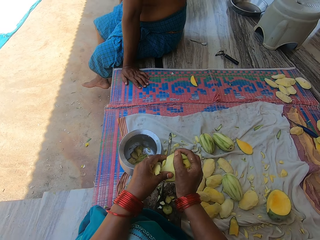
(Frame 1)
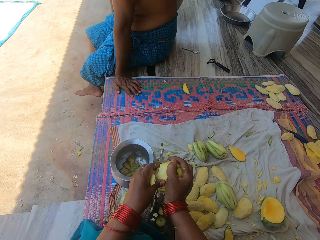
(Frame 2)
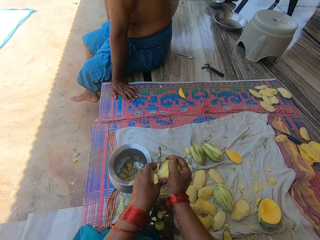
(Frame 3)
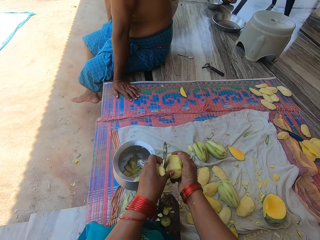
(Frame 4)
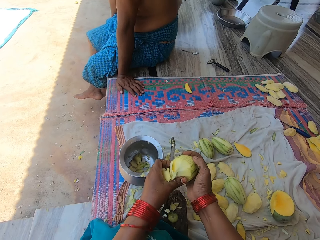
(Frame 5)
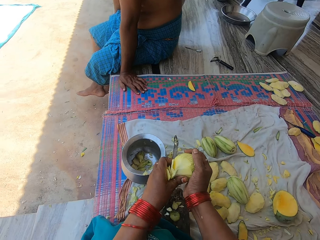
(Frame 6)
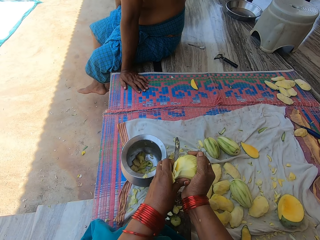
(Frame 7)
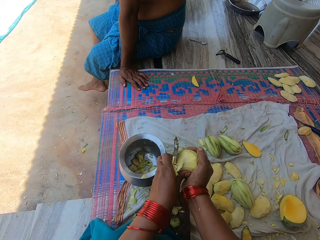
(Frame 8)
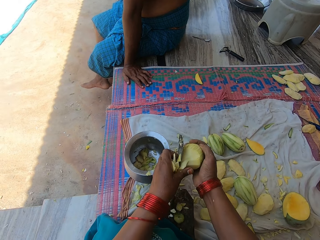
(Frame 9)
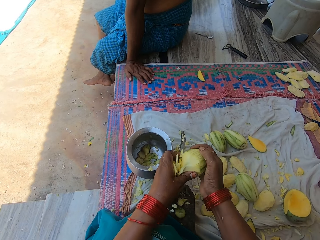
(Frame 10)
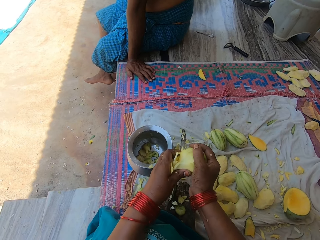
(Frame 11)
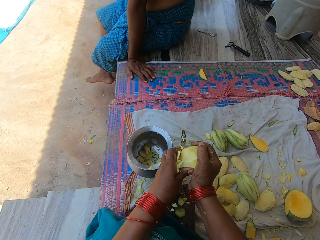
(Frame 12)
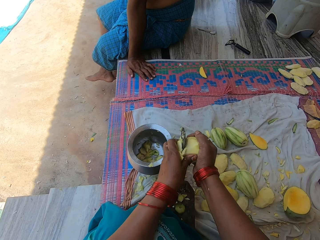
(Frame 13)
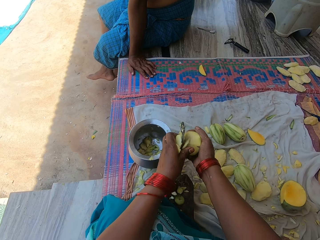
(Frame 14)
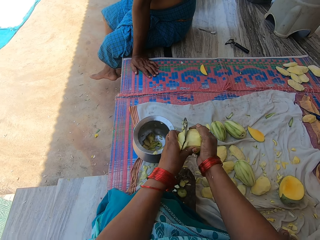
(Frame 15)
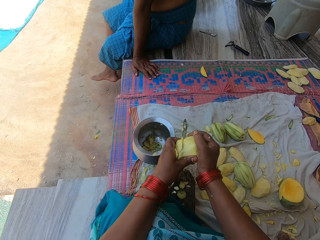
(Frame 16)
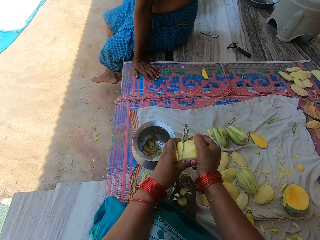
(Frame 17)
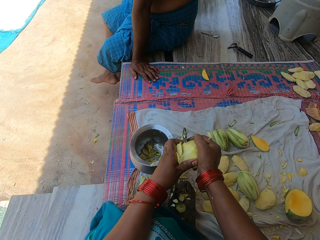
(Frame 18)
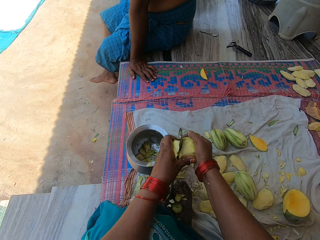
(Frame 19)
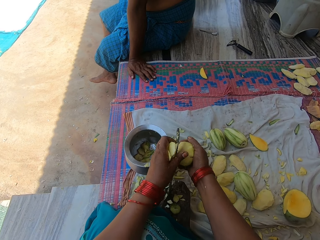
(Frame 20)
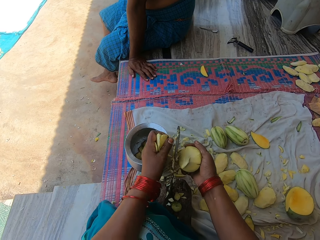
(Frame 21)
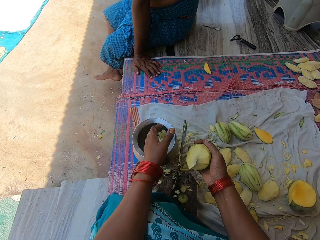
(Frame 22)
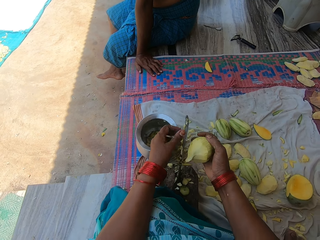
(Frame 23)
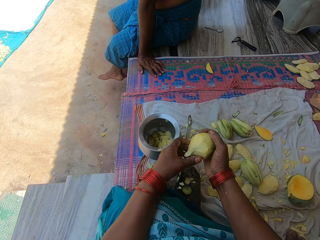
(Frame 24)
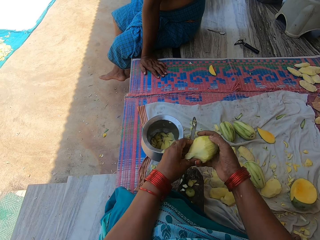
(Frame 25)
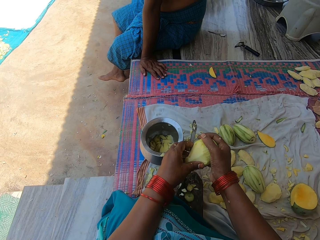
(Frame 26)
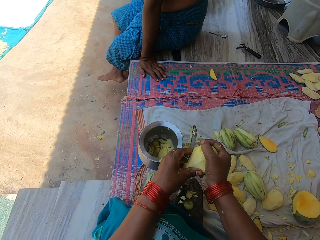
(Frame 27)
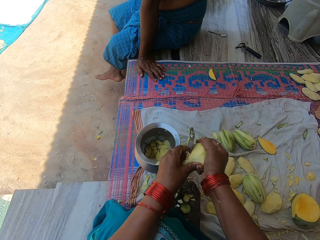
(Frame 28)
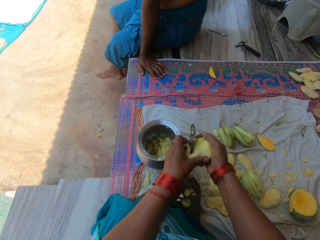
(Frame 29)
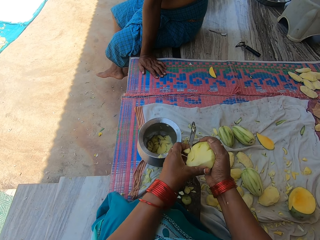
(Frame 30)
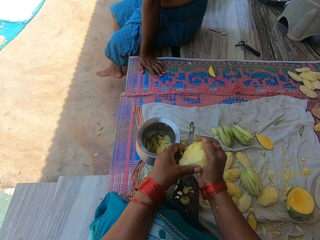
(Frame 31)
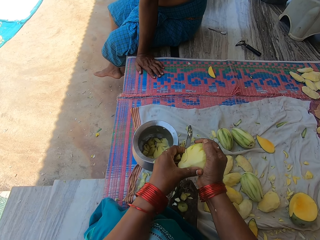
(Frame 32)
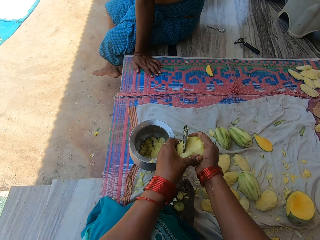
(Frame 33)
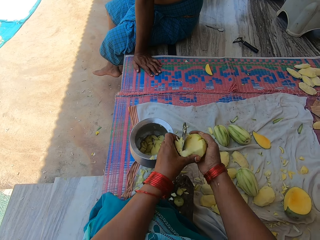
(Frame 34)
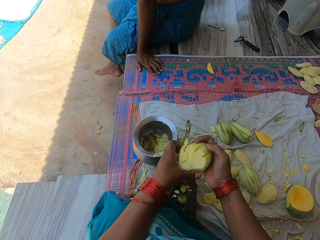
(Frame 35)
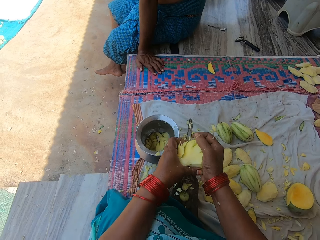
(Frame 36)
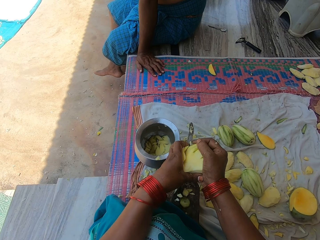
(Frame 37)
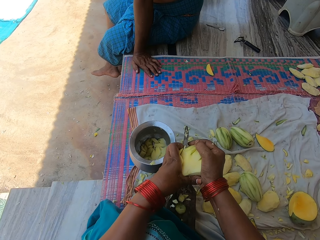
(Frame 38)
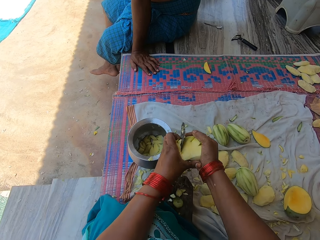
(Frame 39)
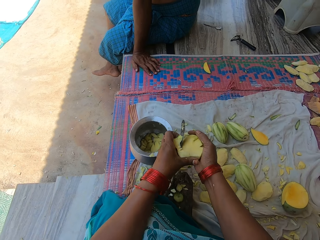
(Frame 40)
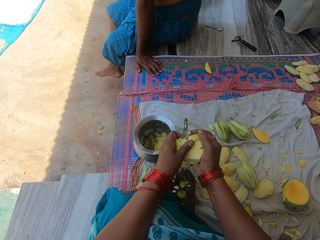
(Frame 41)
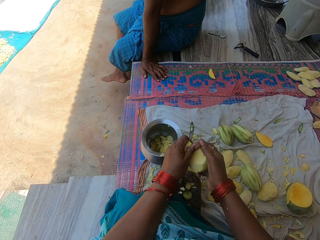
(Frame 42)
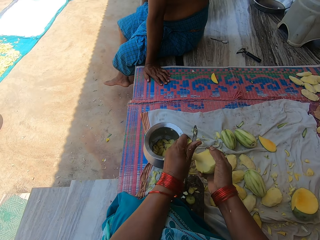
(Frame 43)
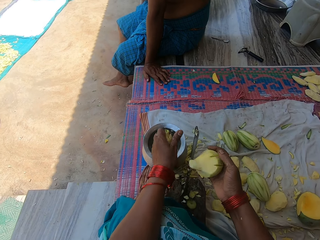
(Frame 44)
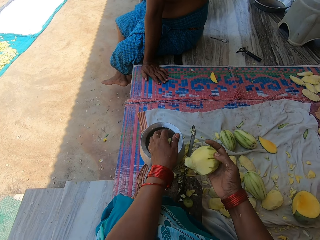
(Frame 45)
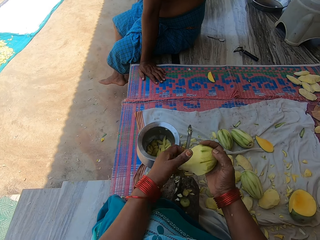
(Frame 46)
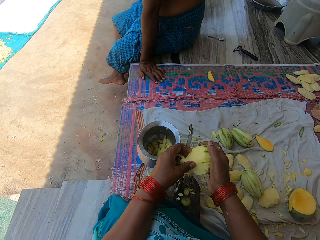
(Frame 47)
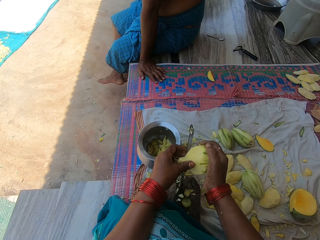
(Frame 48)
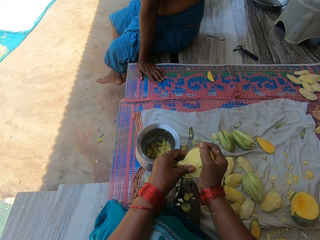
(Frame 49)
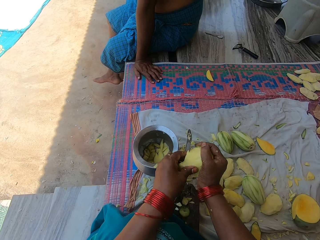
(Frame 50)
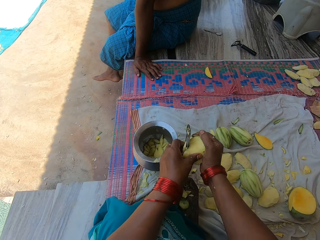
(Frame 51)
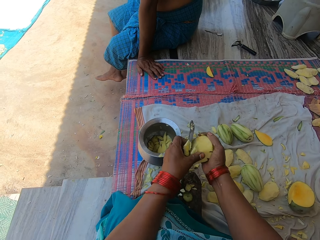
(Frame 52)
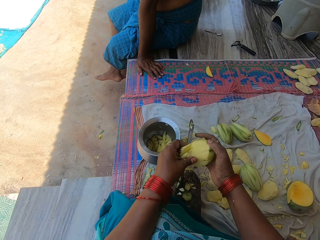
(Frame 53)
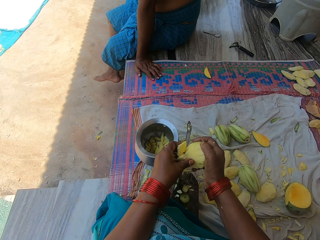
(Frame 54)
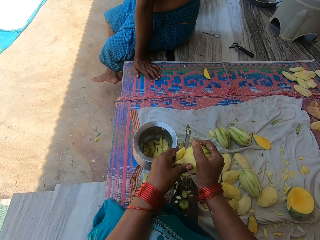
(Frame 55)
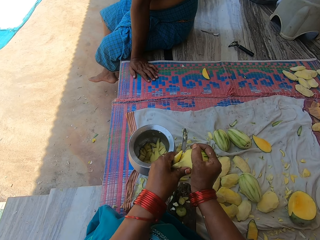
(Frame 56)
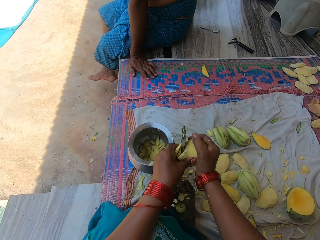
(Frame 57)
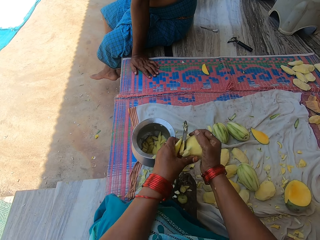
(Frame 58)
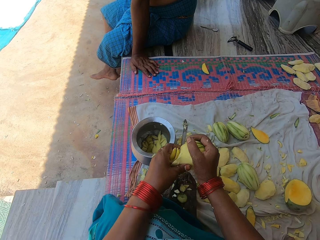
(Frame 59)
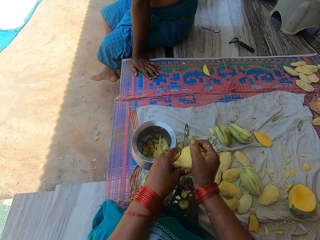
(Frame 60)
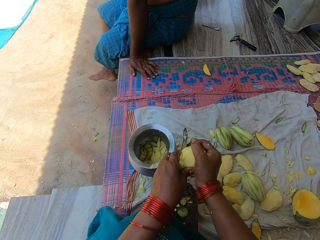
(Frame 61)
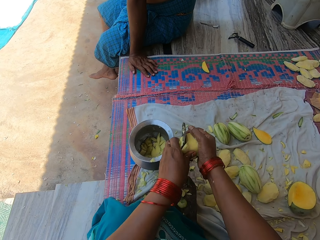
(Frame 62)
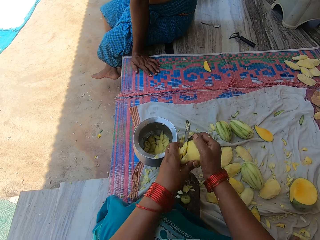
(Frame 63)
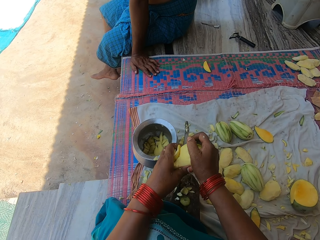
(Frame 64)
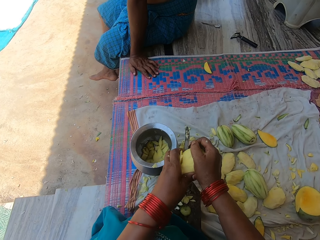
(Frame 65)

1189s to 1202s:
The camera wearer pours the chopped mangoes in the pot. They chop the mango into pieces with the knife on the knife stand. They chop the mango with the knife on the knife stand again. They put the pieces of mango in the pot. They chop the mango into pieces with the knife on the knife stand.

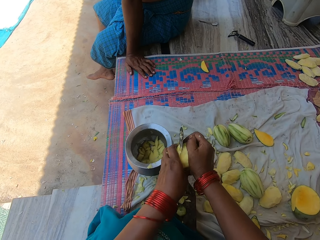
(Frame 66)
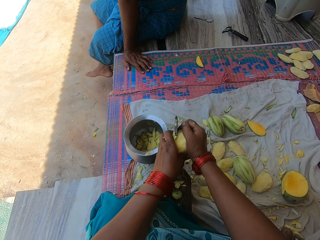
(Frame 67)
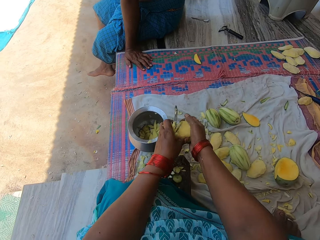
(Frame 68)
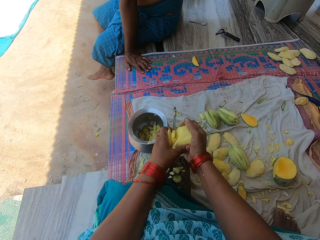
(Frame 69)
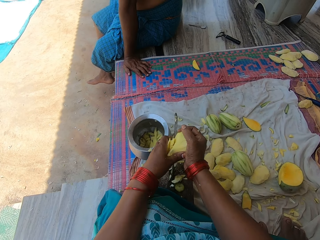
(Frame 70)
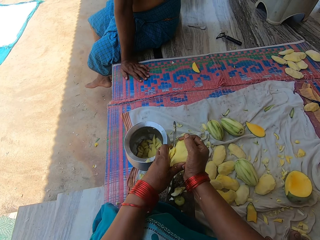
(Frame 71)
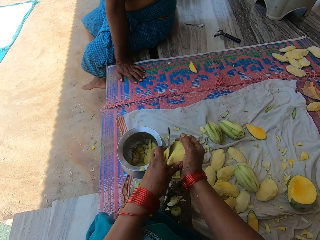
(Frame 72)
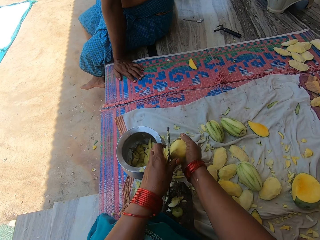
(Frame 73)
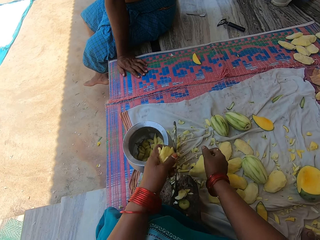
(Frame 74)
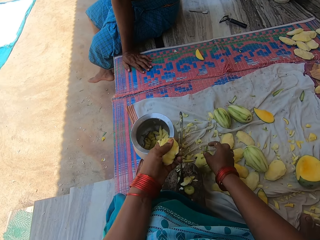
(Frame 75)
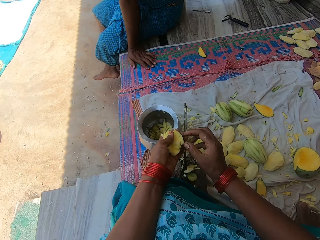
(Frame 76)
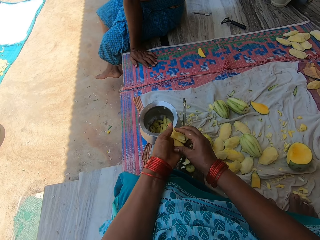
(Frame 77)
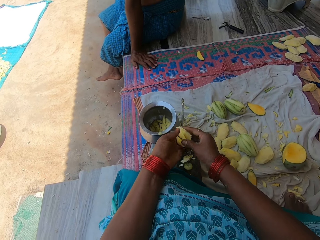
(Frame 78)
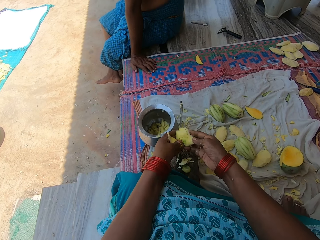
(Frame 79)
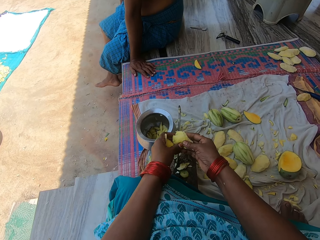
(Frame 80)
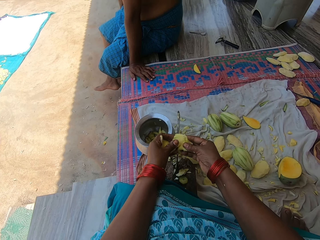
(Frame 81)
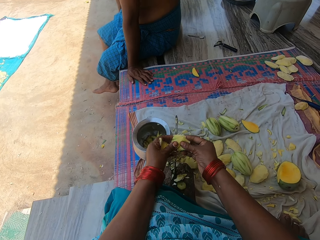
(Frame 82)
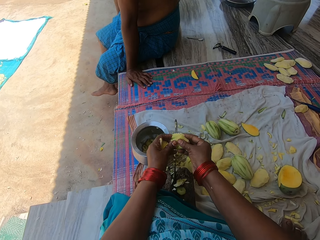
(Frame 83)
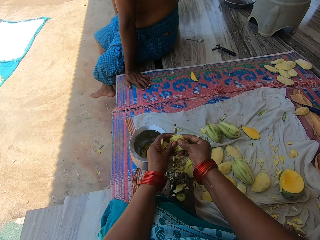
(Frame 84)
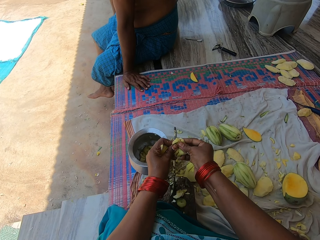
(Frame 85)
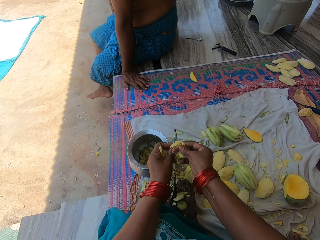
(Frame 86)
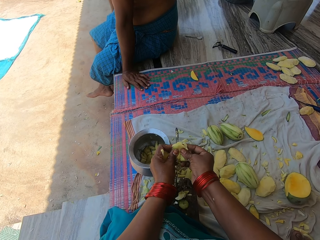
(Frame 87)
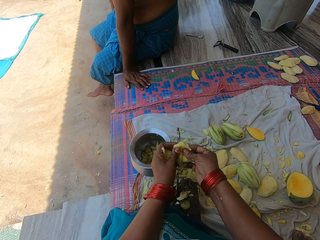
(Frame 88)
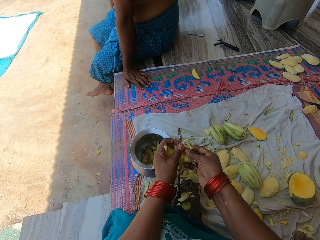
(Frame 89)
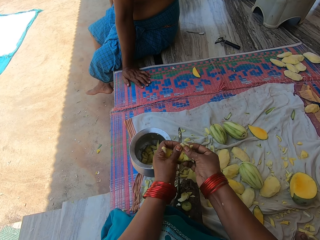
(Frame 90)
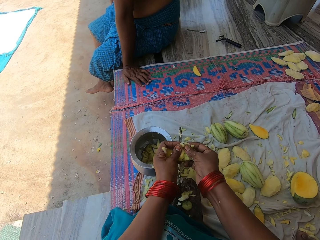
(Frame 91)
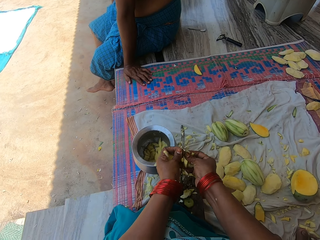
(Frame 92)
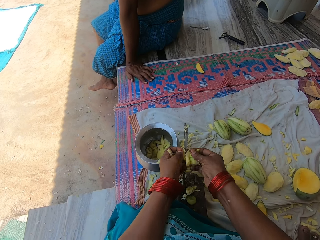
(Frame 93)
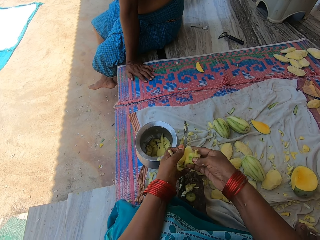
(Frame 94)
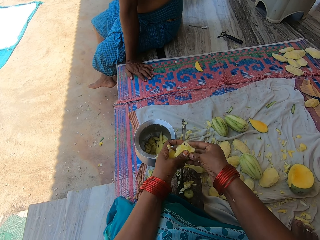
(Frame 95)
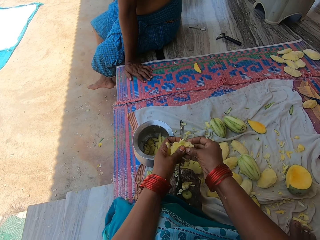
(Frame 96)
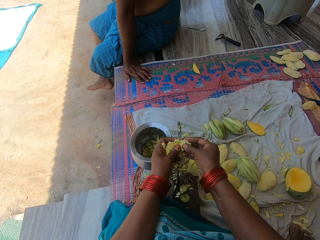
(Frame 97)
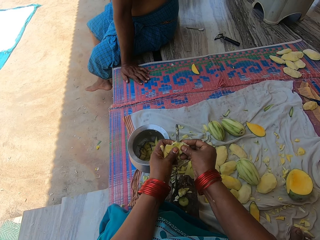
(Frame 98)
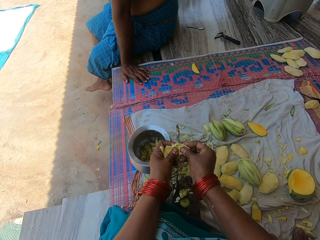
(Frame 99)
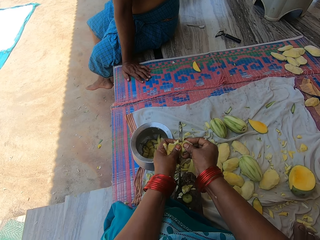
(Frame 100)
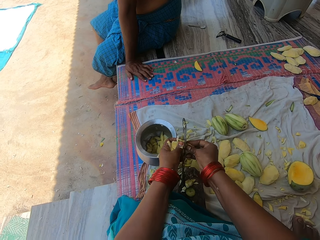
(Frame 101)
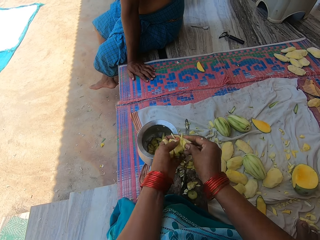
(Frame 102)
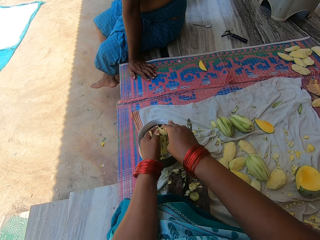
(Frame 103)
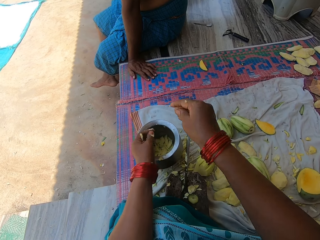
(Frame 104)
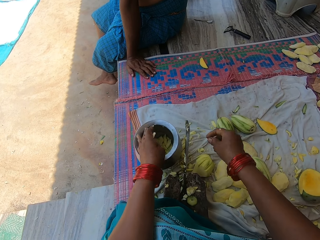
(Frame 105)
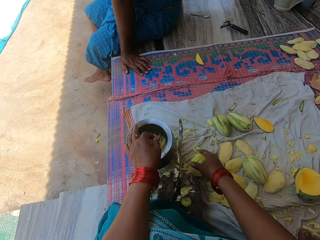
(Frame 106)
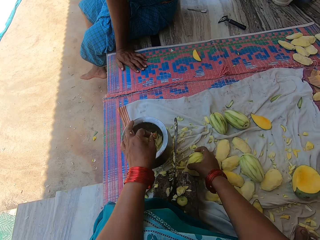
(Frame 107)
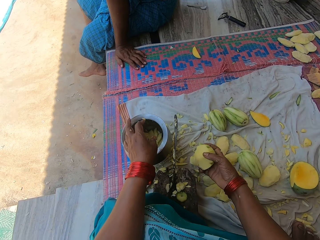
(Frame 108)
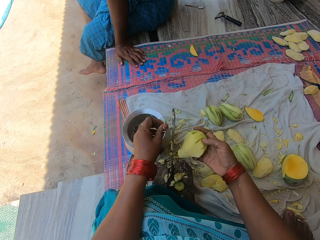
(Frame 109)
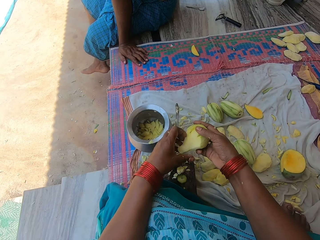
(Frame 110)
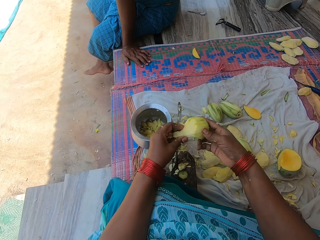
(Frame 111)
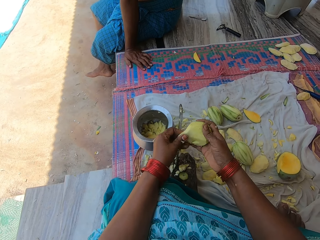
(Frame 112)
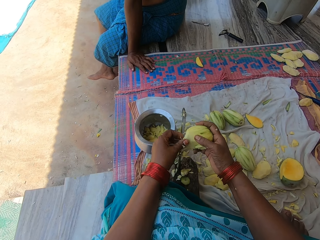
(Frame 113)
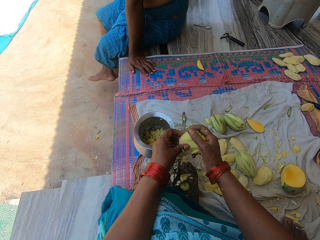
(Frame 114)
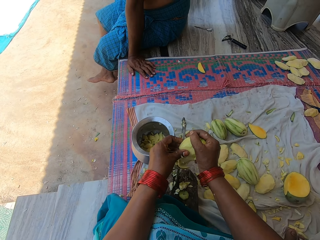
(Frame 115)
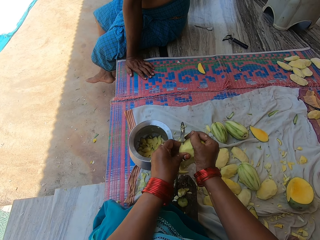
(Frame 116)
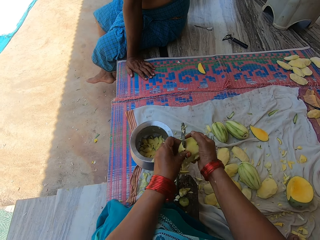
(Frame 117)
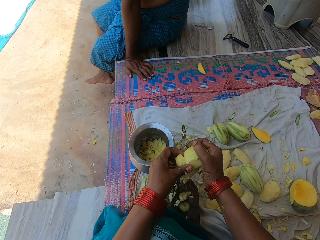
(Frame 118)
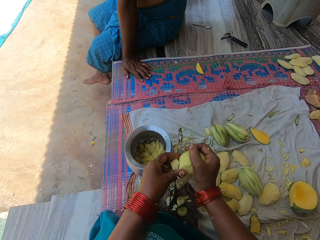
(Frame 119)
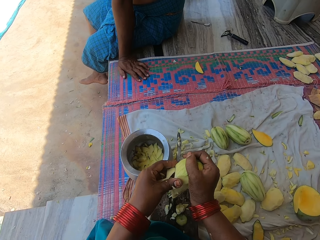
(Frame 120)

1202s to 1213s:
The camera wearer drops the mango on the mat. They cut the chopped mangoes into pieces with the knife. They pour the chopped mangoes in the pot. They pick up the mango on the mat. They chop the mango with the knife on the knife stand.
